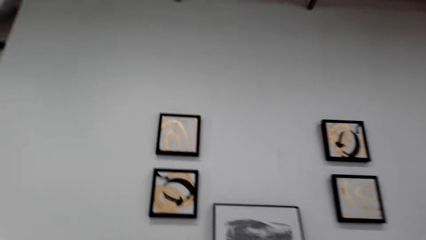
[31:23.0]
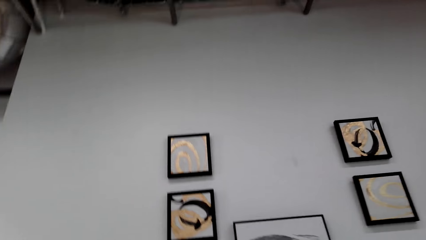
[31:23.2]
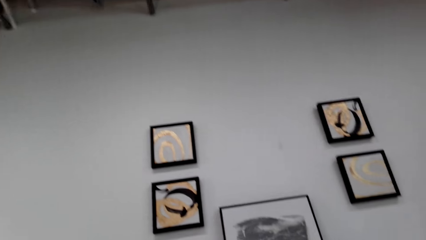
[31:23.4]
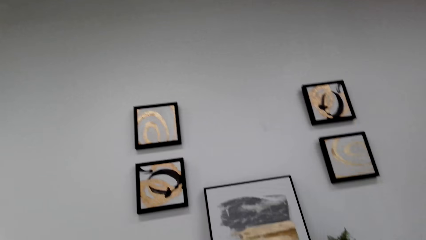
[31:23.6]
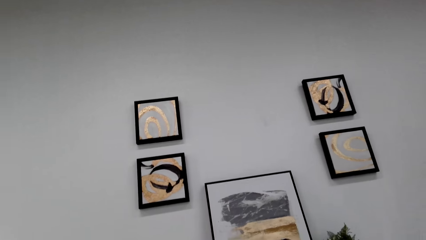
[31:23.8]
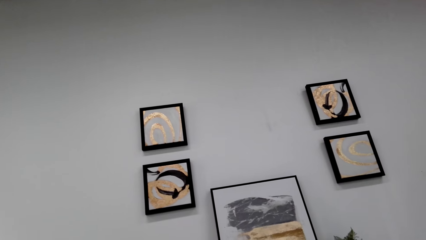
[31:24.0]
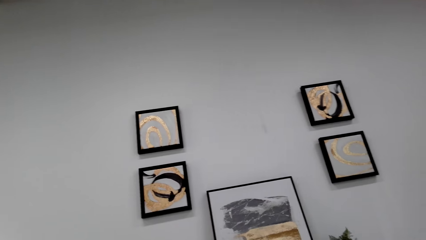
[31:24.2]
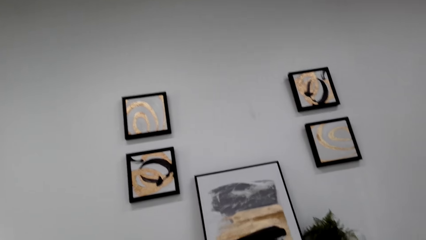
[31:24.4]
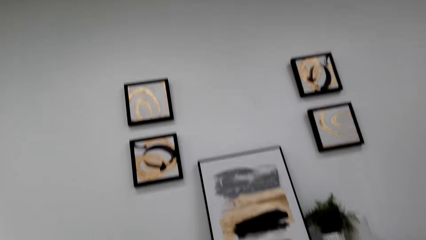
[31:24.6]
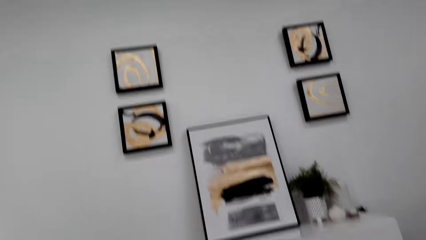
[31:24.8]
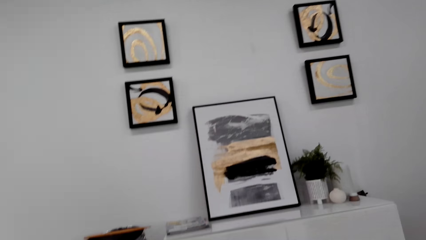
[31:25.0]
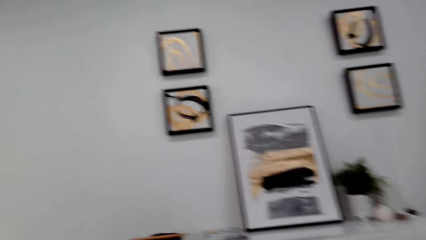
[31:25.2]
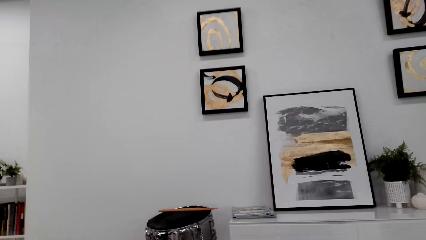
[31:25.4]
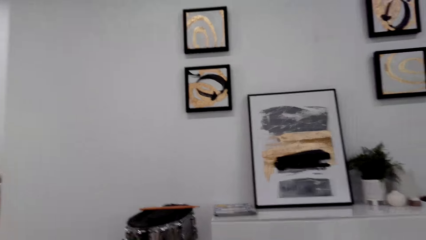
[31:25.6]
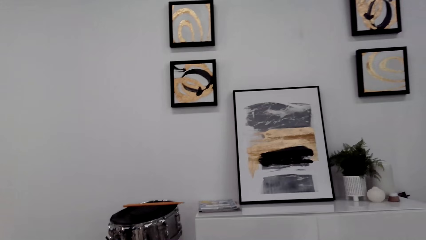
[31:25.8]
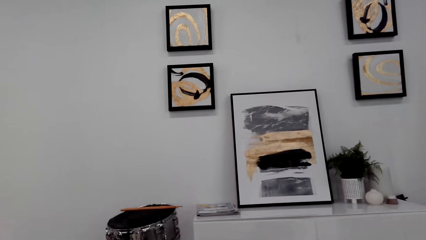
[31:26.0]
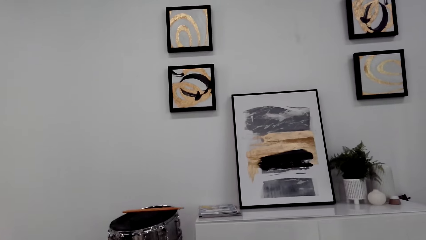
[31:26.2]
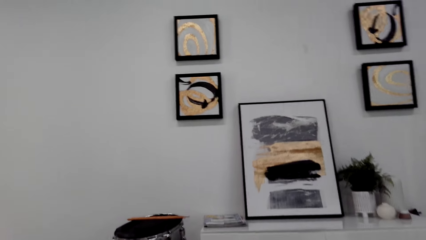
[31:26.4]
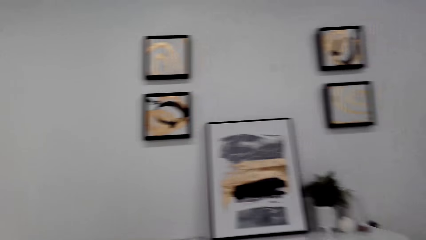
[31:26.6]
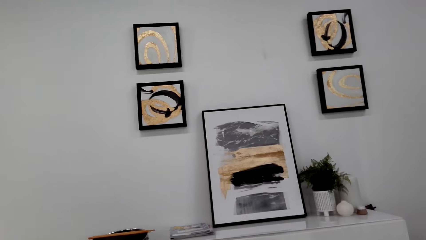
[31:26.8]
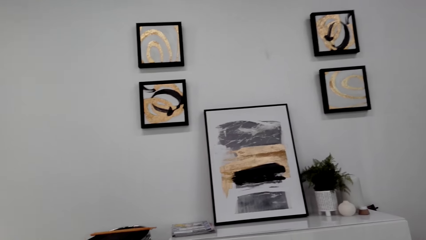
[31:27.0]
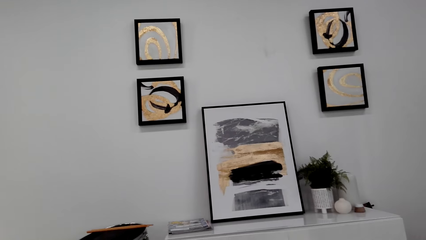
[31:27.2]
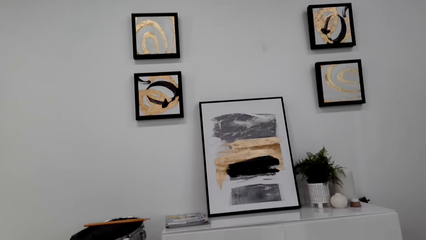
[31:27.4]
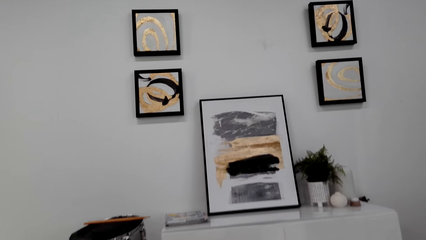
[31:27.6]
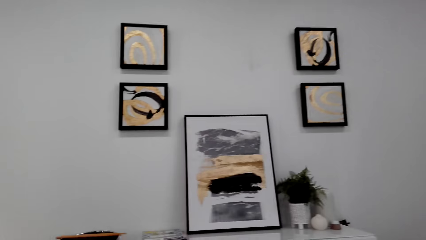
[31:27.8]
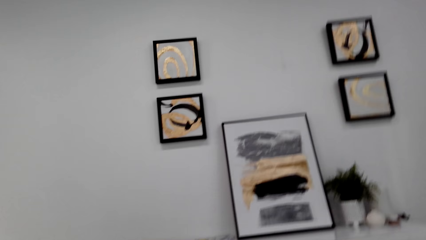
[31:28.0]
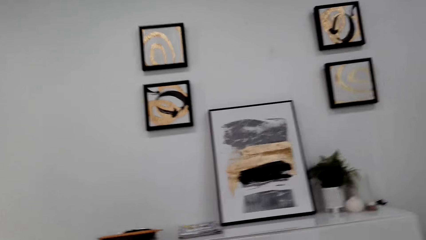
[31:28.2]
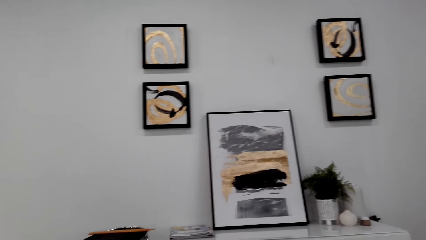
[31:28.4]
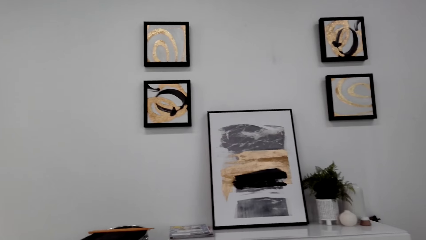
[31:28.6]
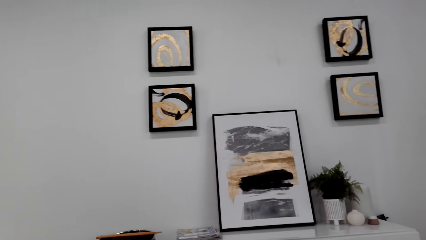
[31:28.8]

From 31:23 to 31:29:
The camera wearer looks around the room.

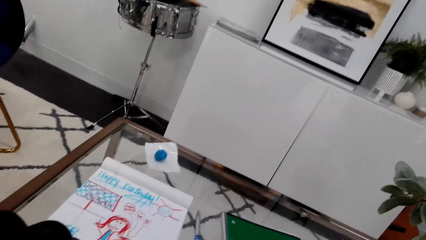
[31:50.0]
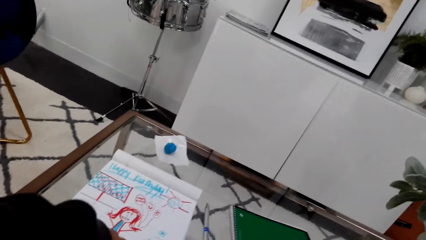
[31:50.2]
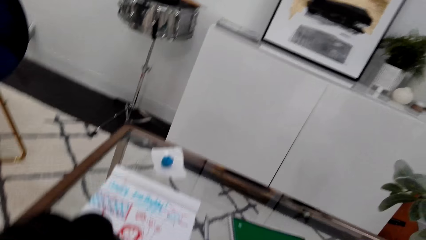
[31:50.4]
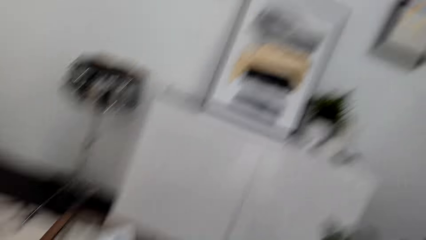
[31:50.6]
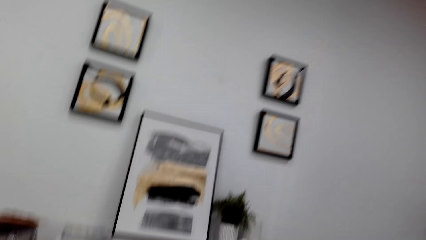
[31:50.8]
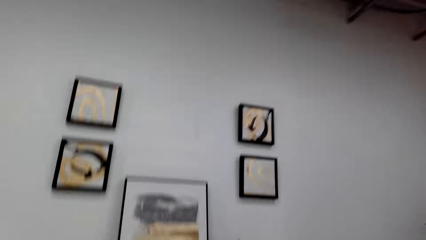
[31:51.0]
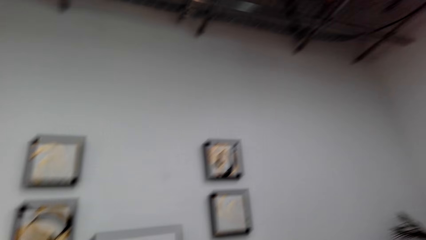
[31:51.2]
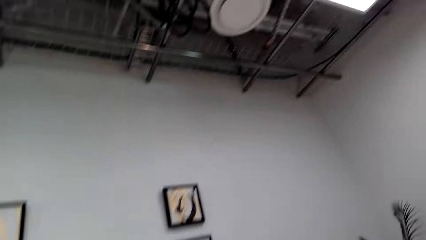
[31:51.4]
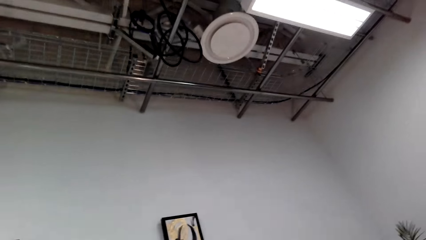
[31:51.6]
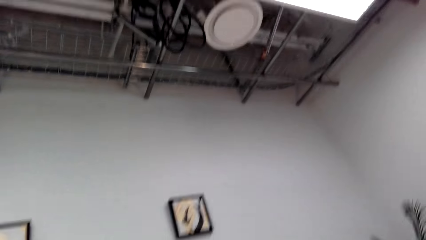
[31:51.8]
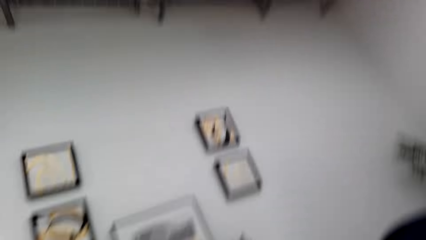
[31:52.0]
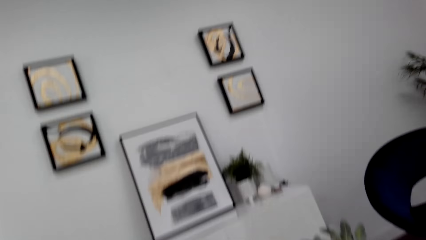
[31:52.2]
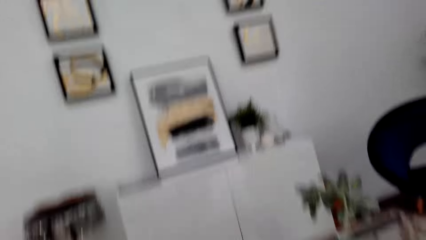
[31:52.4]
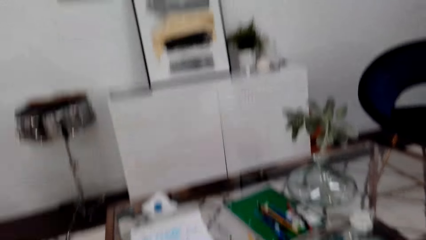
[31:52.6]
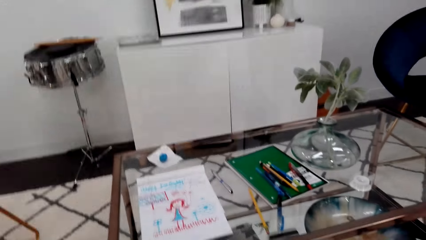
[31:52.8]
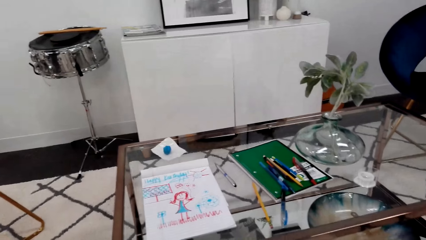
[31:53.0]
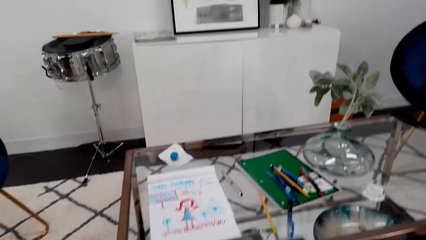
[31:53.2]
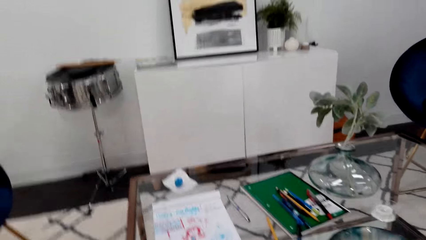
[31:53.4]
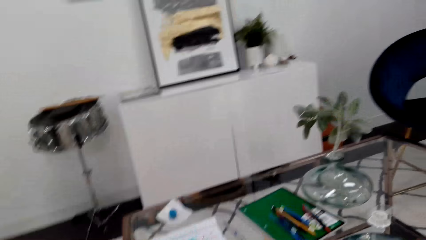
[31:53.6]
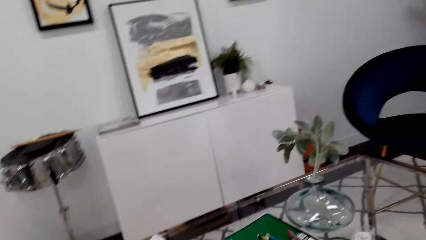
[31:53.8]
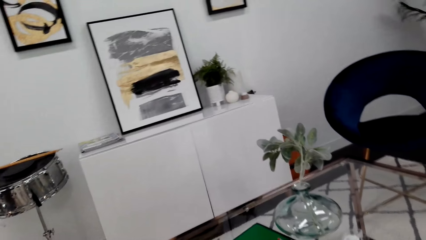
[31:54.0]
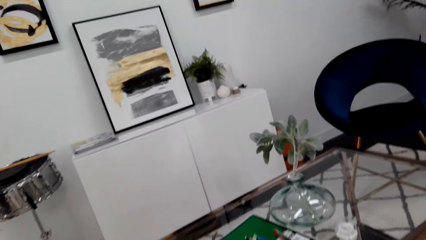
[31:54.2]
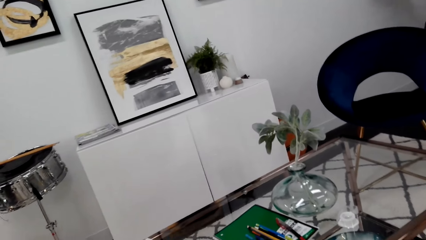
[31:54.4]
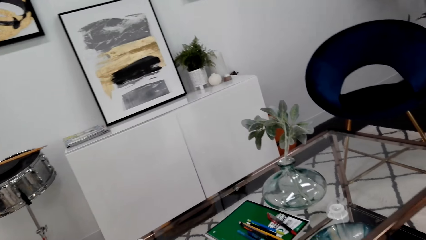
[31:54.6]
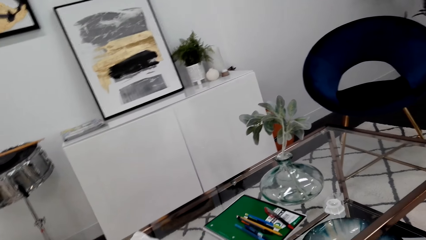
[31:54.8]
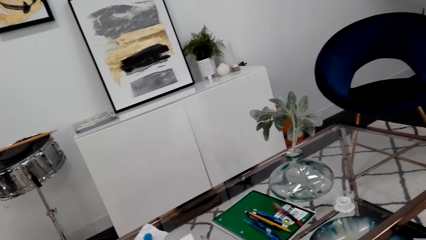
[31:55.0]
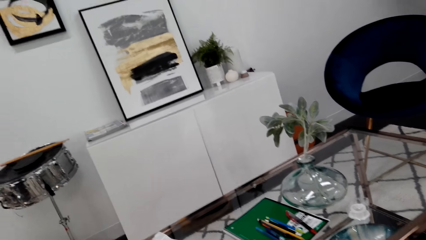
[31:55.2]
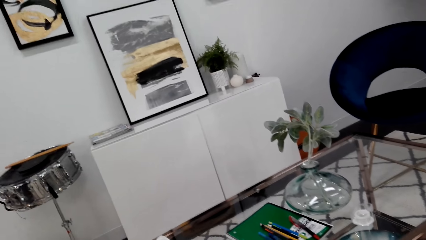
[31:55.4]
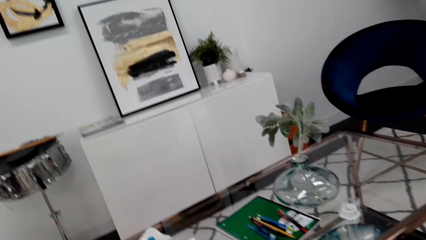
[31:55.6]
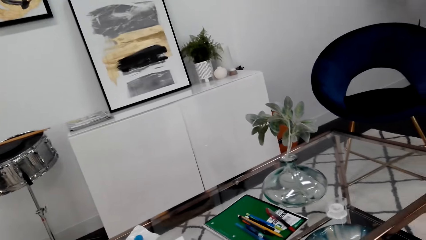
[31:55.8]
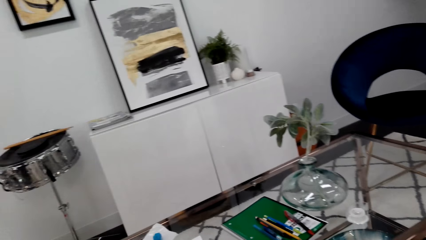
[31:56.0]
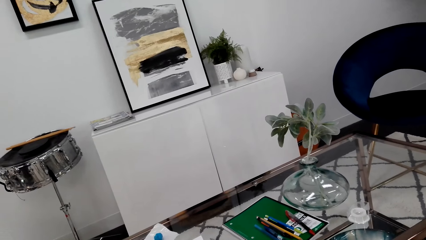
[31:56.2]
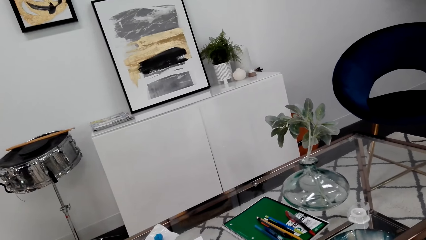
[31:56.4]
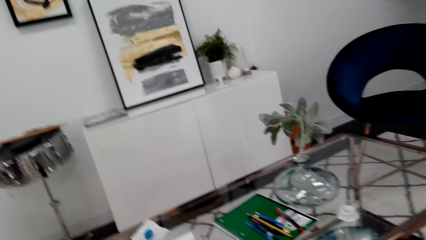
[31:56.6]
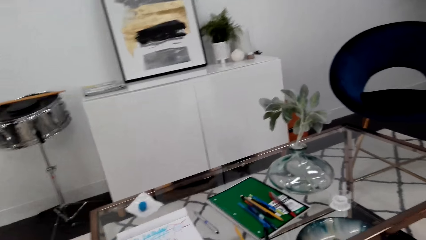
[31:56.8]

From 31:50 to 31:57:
The camera wearer looks up at the ceiling.

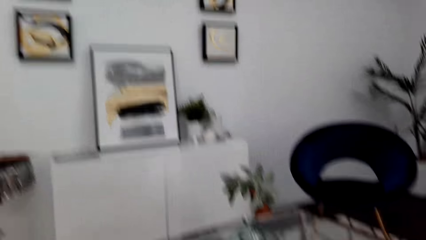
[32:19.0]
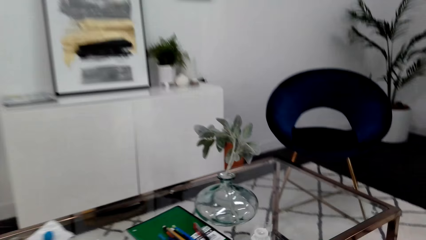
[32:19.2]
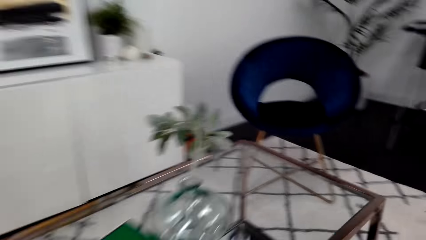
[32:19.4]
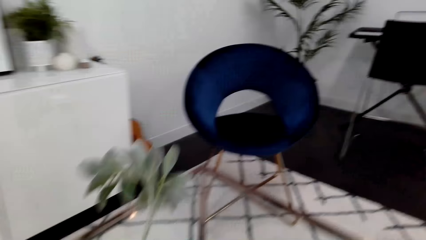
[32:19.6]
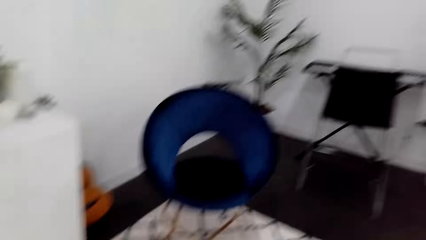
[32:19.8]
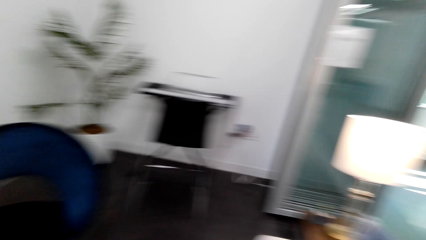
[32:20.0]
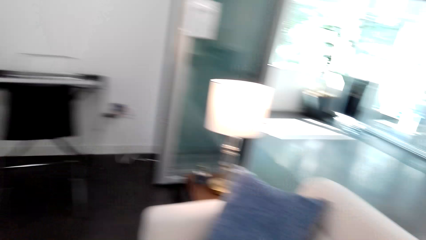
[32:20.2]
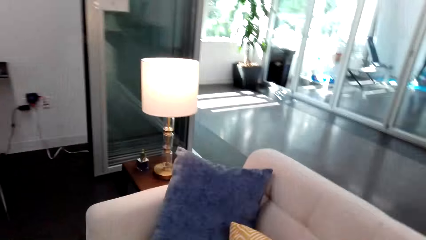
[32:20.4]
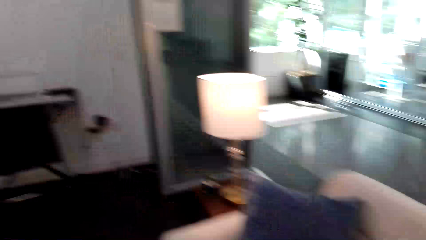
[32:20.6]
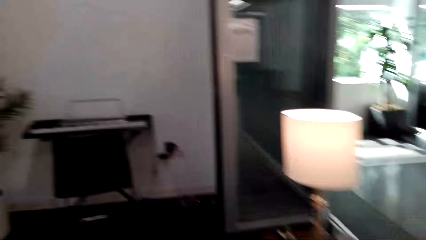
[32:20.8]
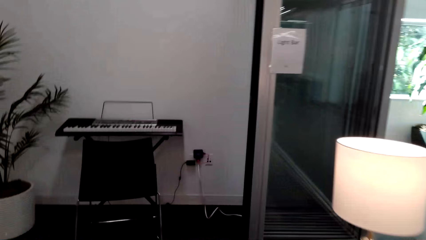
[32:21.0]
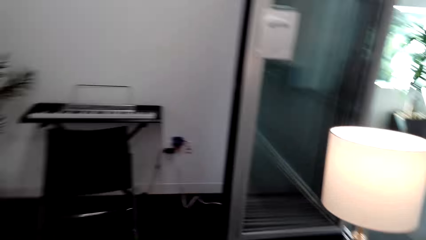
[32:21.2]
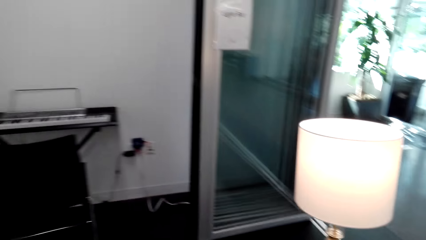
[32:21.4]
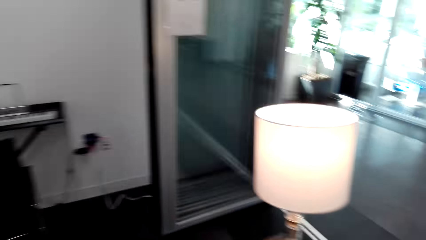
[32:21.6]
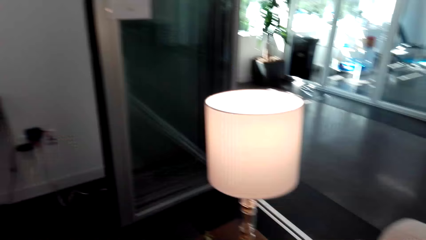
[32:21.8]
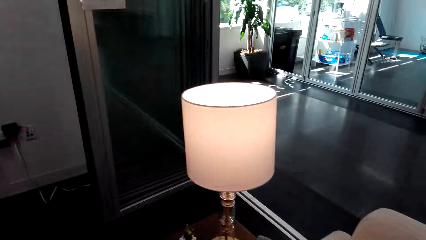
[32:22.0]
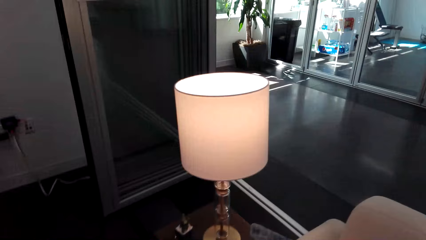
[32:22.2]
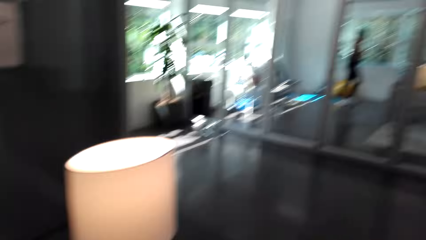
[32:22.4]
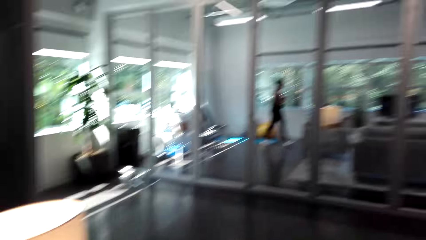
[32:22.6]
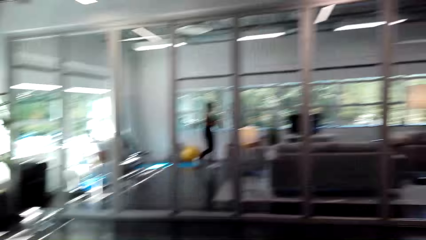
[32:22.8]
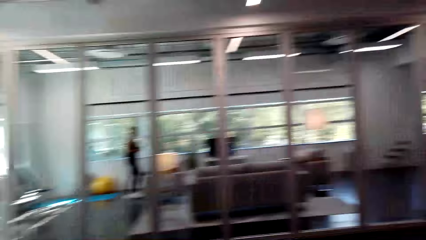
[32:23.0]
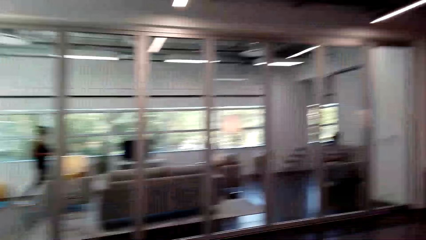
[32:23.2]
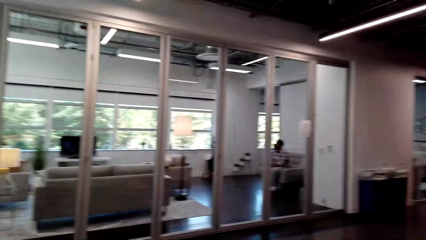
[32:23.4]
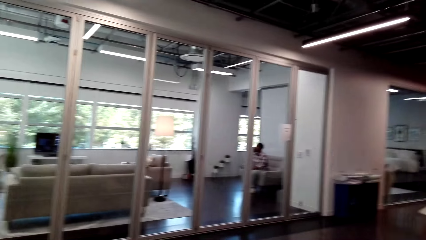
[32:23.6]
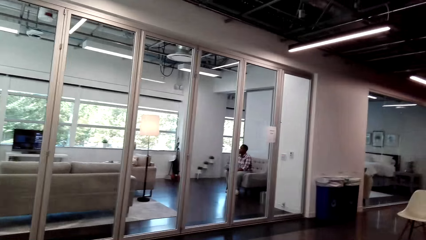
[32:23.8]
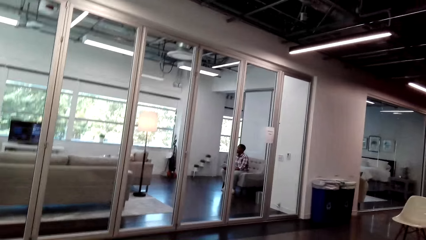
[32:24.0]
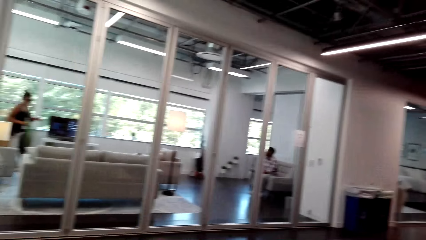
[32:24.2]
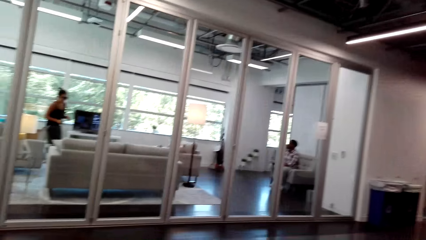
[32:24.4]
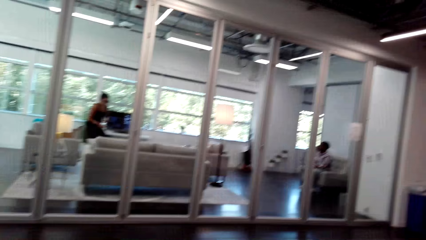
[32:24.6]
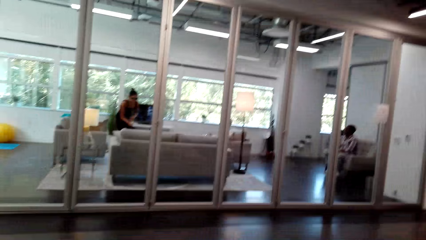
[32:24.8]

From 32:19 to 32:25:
The camera wearer turns around.
